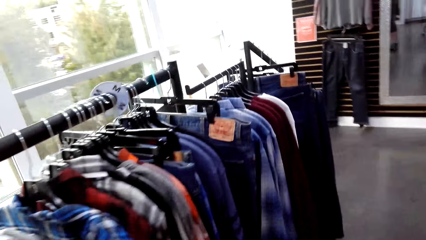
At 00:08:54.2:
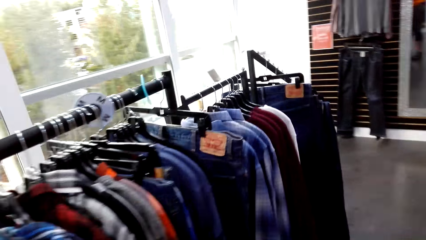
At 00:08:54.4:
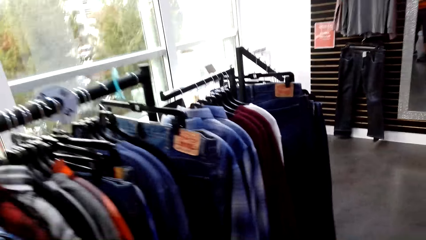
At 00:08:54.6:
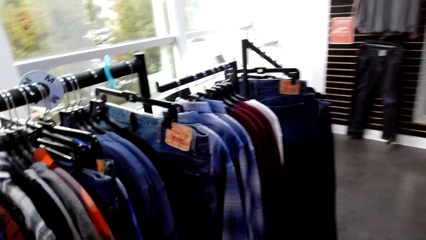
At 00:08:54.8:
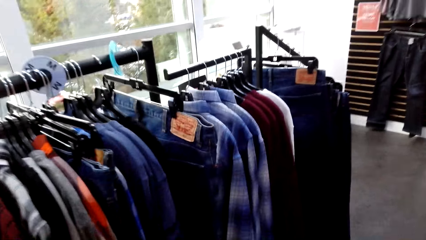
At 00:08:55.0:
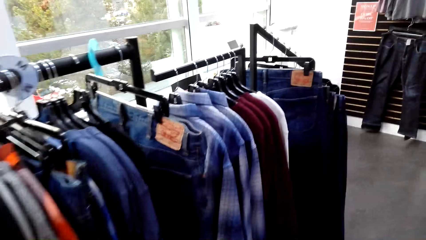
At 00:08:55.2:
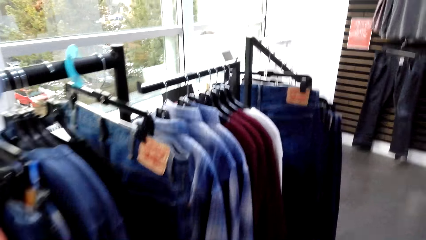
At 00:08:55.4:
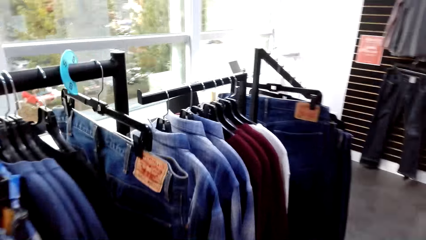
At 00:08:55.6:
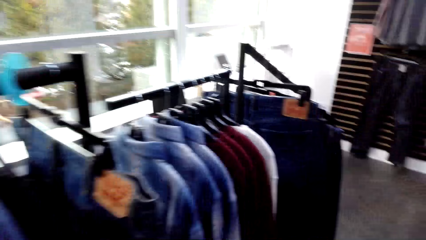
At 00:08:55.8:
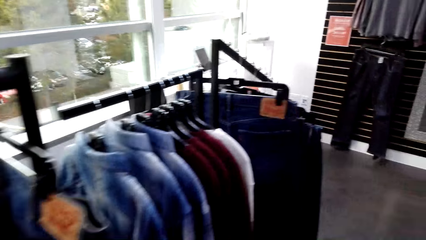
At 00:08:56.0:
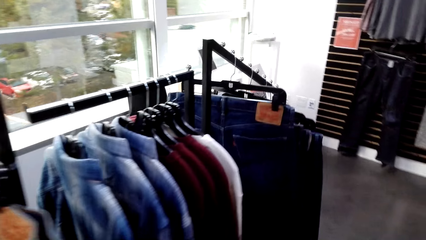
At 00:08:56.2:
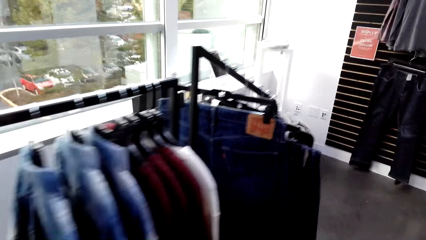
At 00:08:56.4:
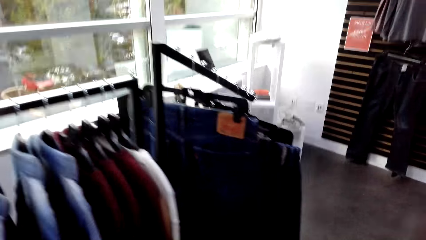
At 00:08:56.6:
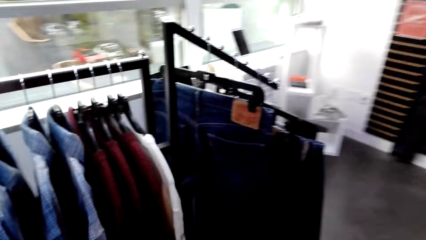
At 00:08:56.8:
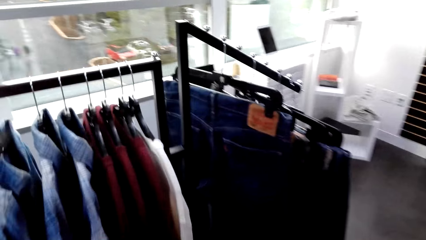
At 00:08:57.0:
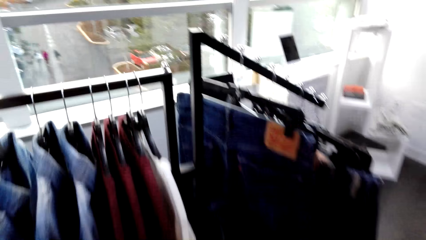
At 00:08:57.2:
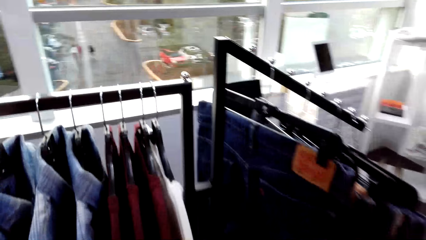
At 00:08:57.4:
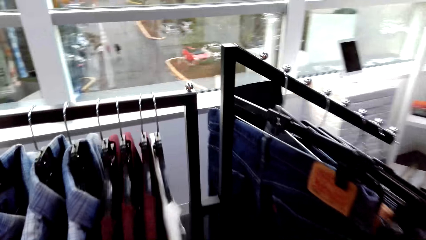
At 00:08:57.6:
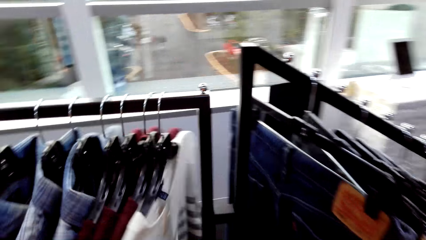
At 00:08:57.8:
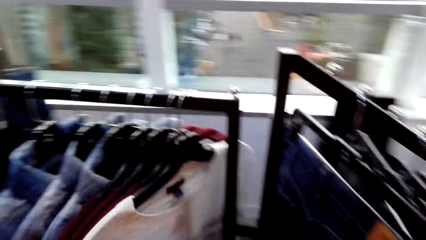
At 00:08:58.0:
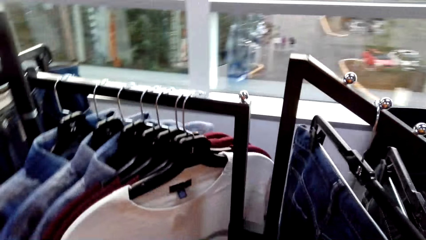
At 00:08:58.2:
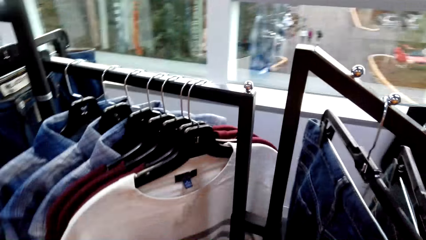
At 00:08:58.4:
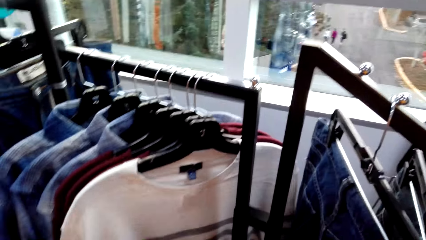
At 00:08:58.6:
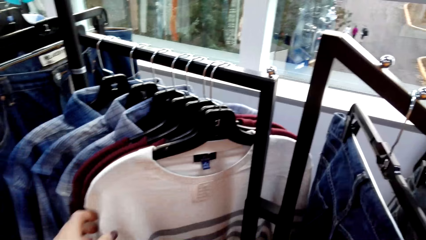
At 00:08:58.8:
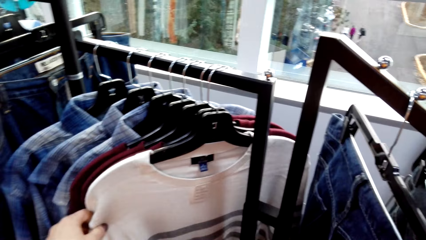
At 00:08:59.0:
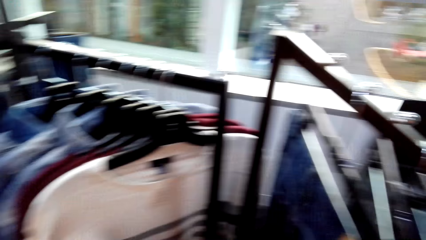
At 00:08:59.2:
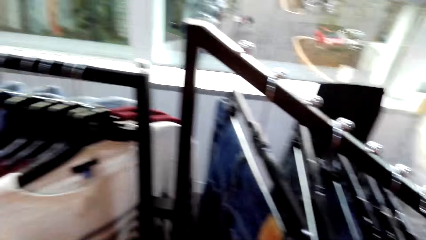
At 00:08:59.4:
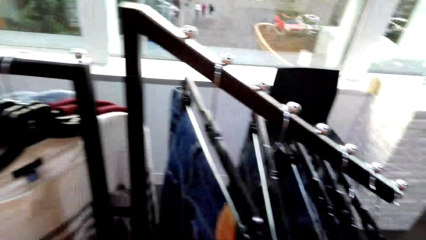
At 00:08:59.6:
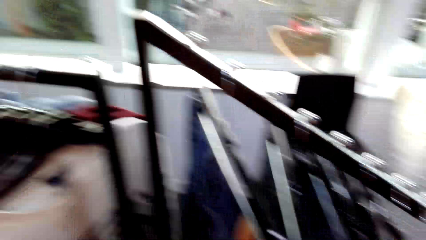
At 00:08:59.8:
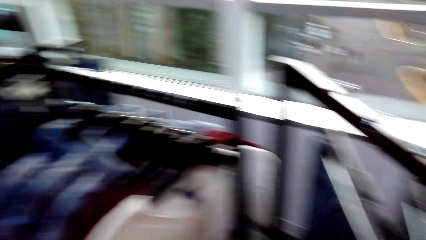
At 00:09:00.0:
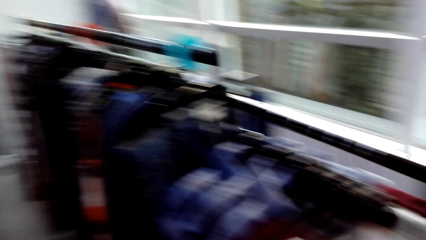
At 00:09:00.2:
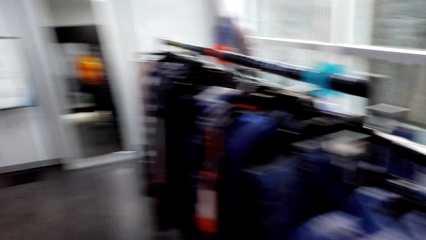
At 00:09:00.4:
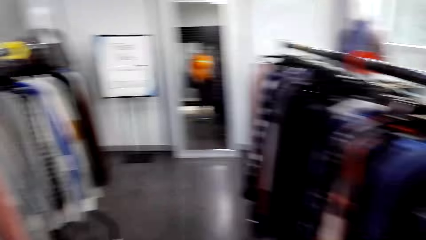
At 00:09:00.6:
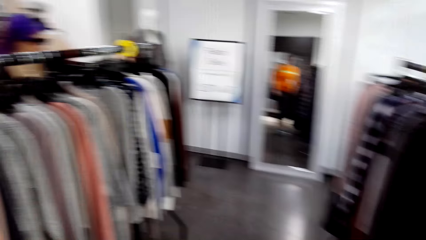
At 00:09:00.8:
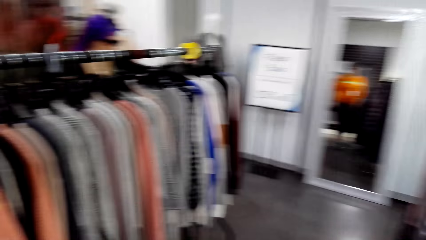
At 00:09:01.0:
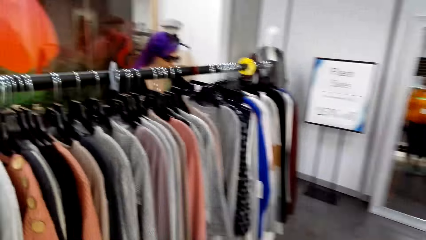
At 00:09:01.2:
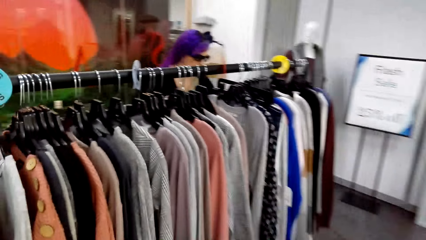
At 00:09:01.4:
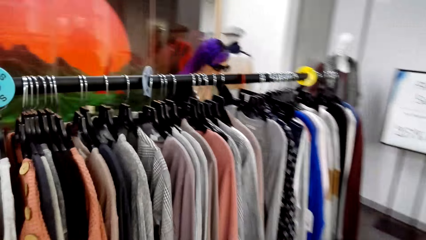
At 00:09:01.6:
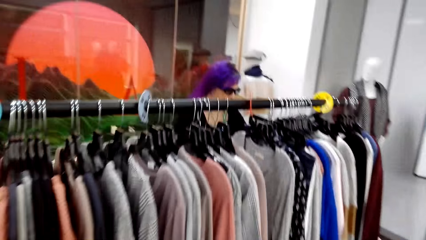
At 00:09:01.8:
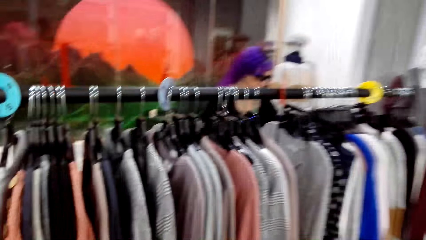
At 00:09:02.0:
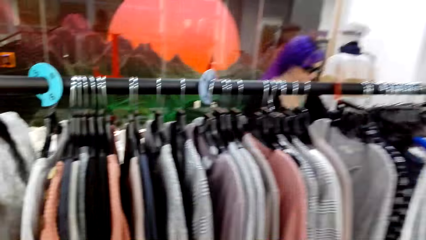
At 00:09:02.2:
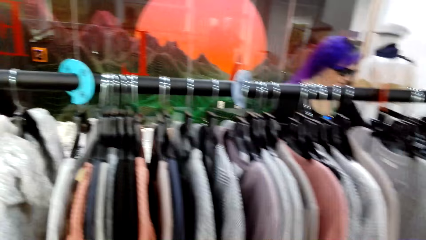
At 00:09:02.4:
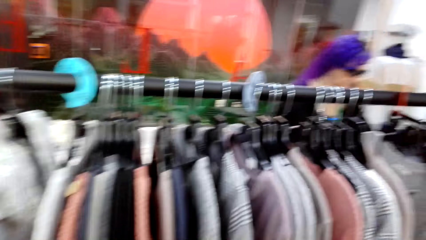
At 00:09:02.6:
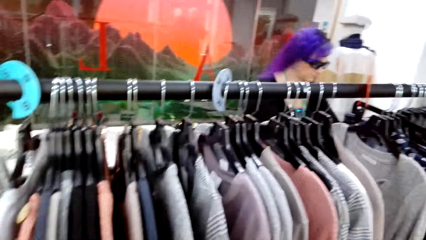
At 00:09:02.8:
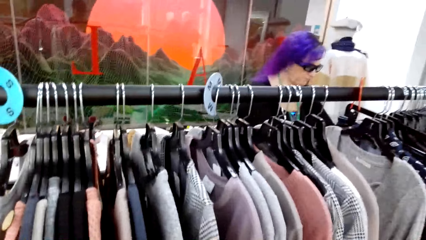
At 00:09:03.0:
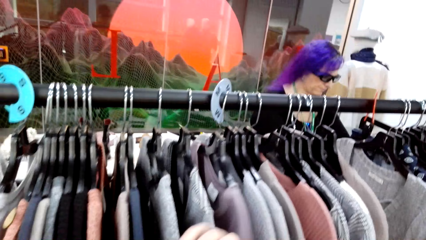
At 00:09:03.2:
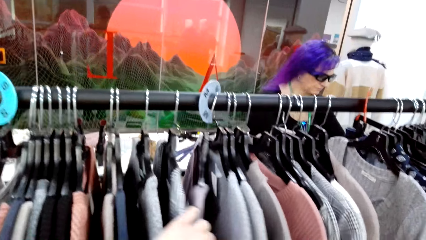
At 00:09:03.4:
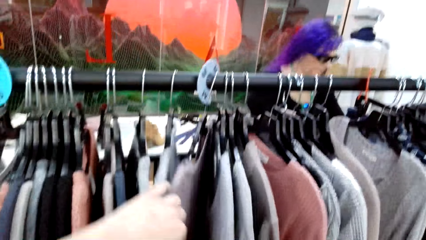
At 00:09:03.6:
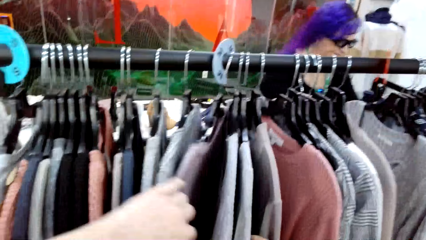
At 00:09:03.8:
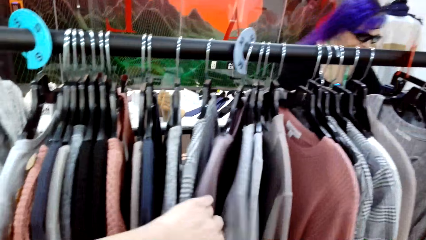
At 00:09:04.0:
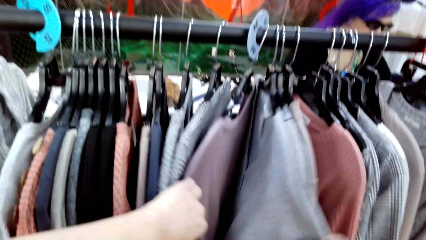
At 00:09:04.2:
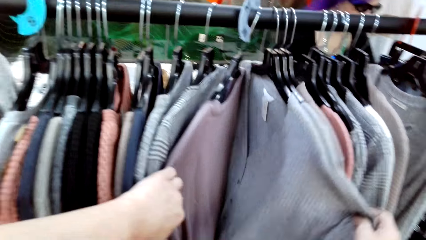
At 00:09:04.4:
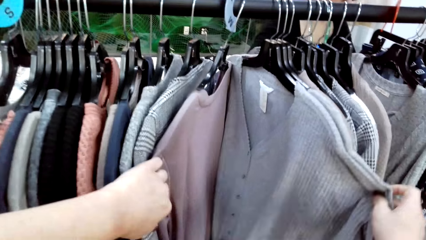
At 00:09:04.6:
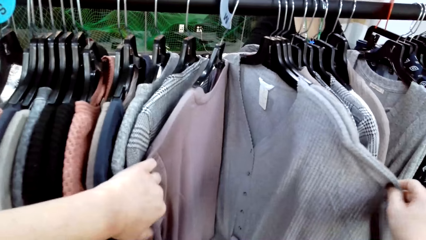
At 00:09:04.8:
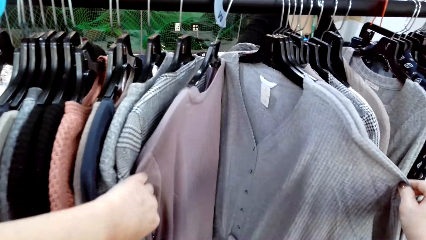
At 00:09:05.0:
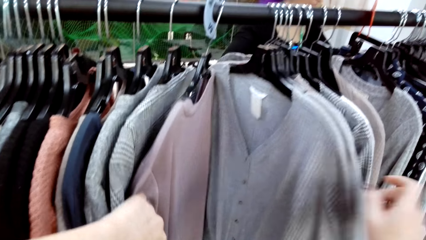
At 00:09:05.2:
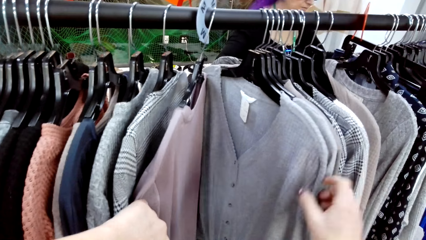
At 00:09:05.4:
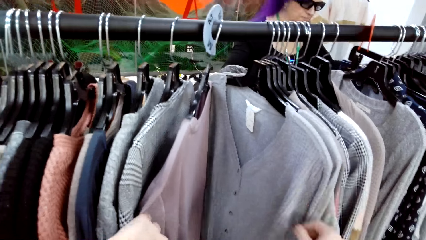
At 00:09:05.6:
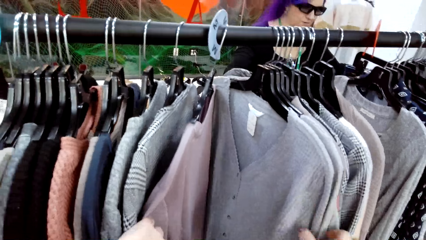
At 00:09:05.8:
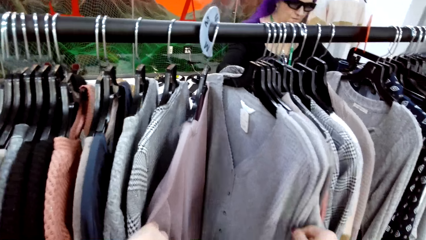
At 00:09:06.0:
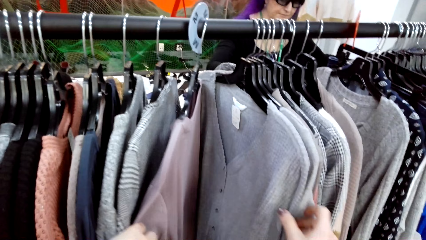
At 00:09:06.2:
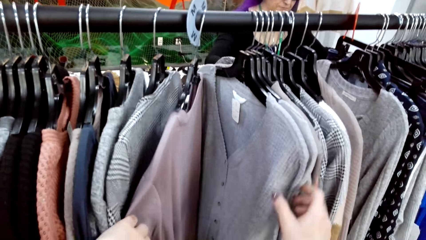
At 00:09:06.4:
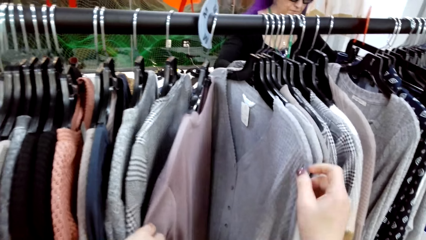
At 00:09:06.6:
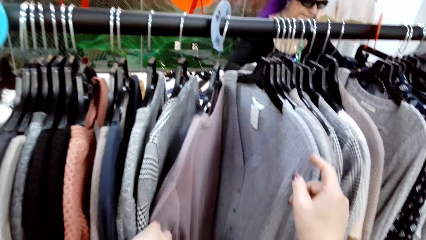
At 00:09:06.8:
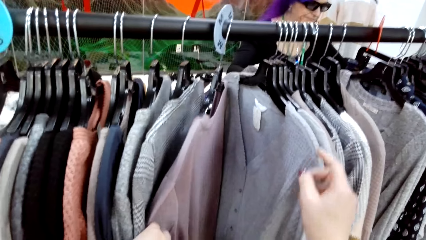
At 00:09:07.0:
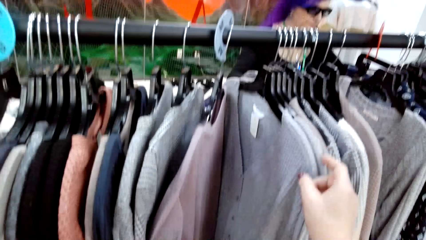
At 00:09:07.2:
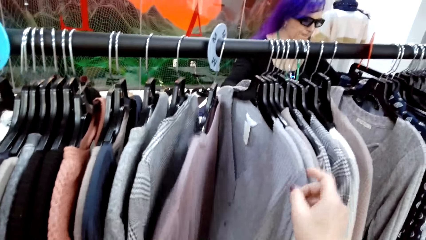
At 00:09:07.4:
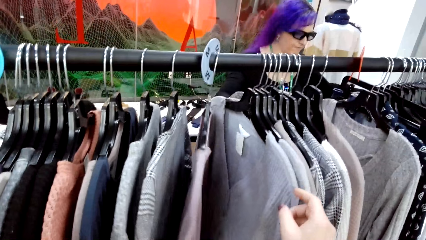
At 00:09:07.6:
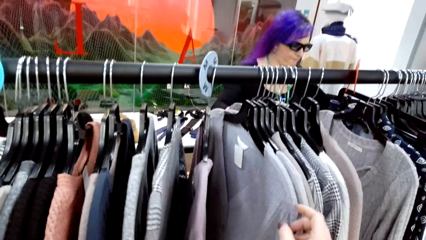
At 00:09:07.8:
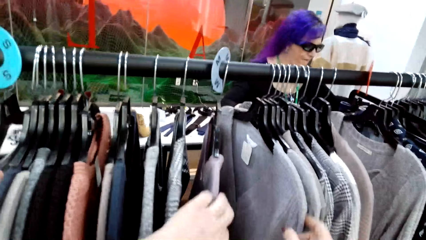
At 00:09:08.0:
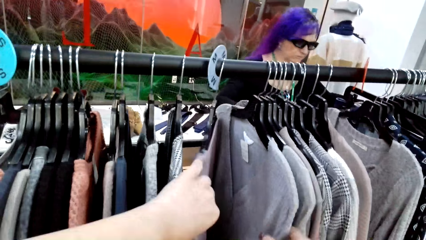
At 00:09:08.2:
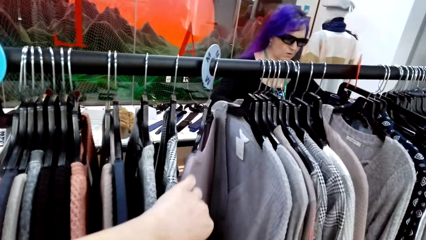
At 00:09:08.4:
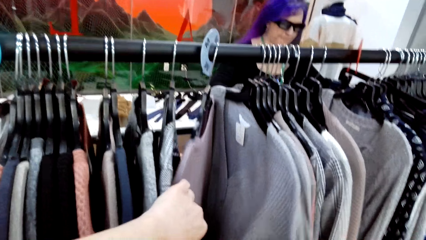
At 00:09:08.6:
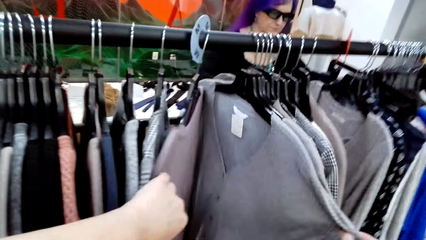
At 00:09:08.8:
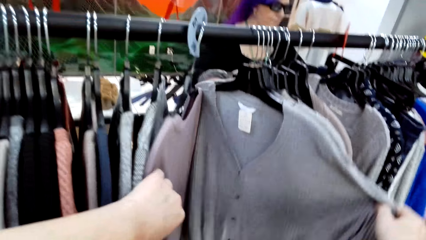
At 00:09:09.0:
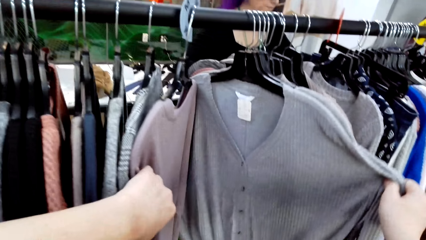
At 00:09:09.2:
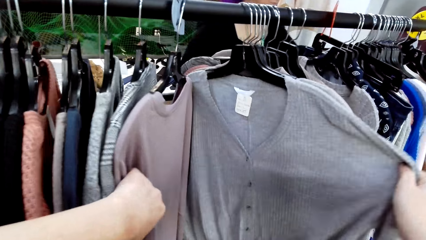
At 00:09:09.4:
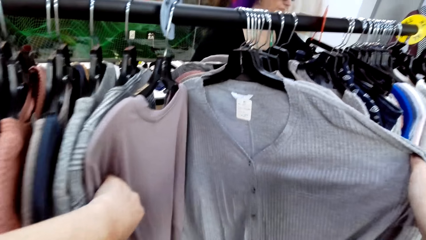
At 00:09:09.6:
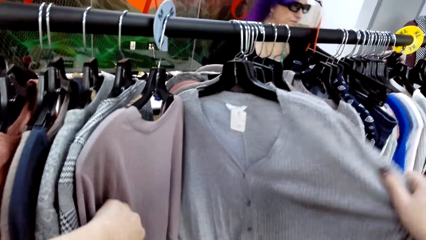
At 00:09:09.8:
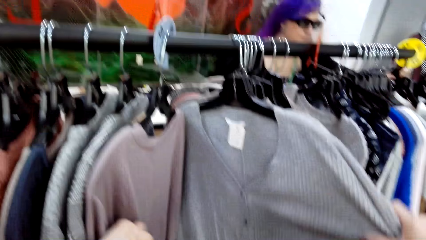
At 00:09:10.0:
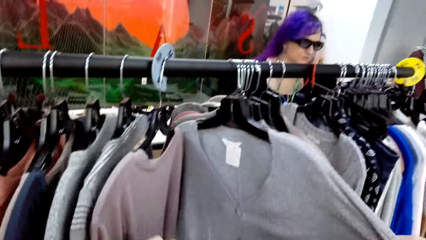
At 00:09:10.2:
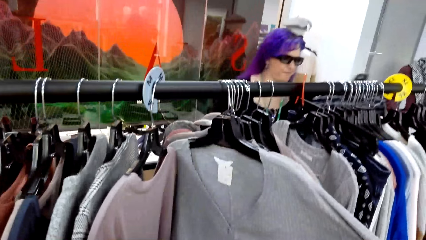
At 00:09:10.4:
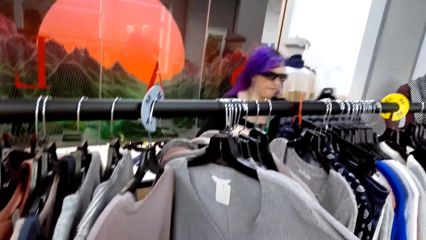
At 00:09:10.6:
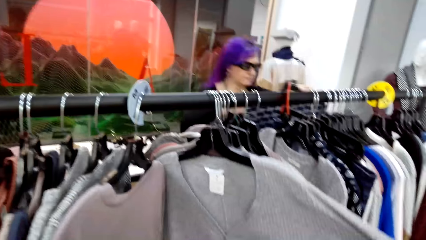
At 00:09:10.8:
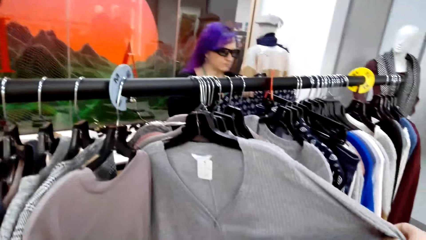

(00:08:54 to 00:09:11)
The camera wearer walks around the room. They touch the clothes. They move around. A lady looks at her clothes. The camera wearer looks at the clothes. They select the tops on the hangers. They remove their hand from the clothes. They look at the clothes.
